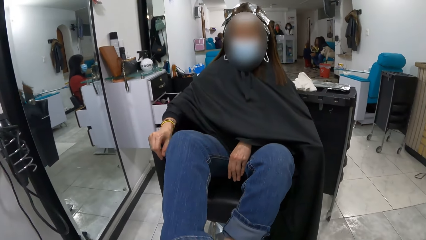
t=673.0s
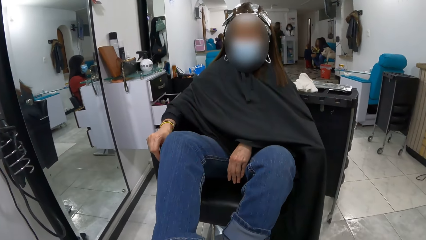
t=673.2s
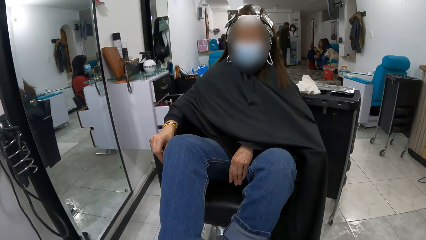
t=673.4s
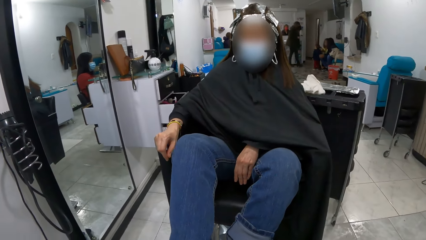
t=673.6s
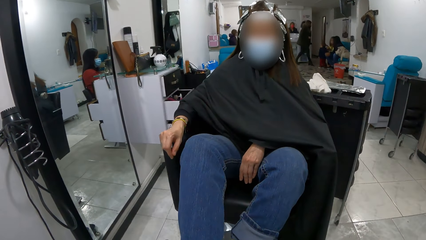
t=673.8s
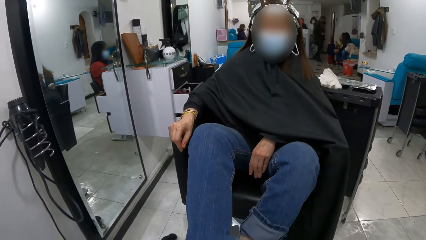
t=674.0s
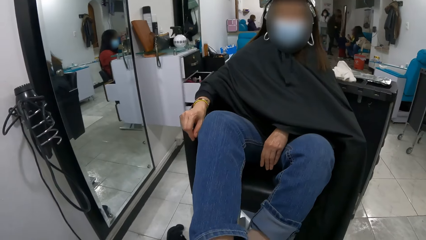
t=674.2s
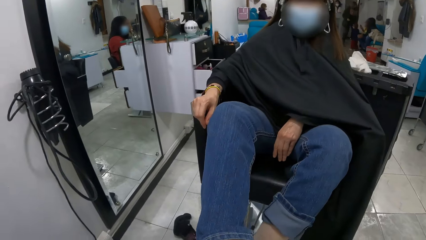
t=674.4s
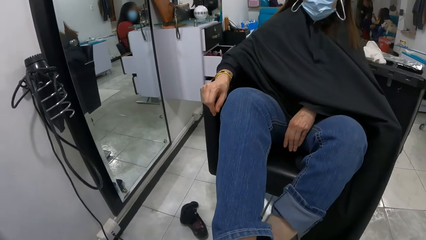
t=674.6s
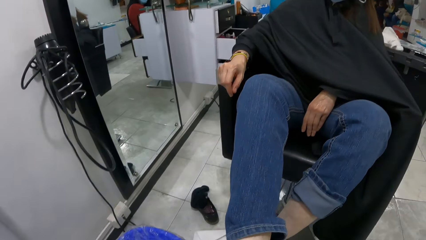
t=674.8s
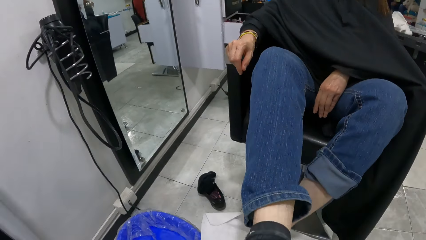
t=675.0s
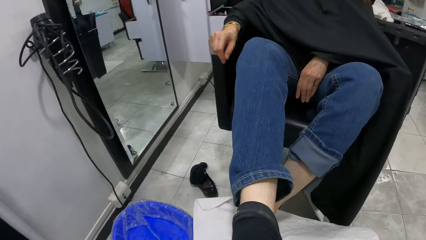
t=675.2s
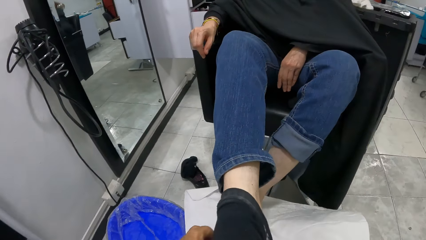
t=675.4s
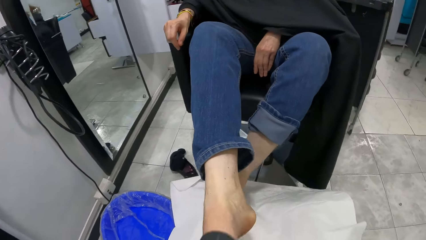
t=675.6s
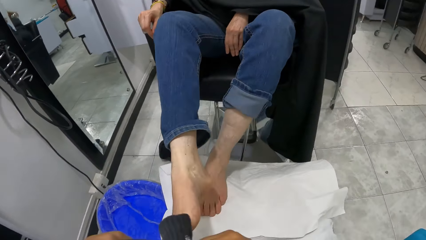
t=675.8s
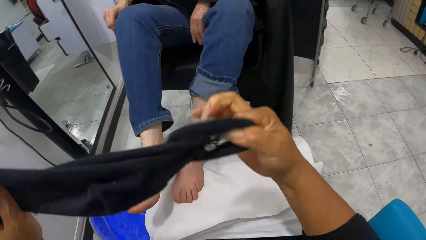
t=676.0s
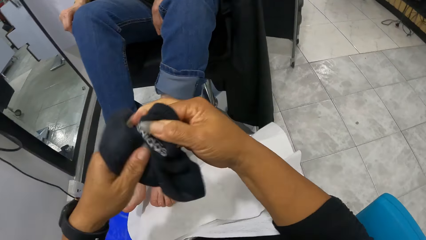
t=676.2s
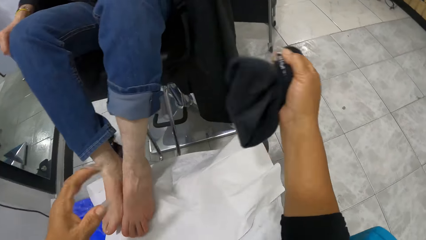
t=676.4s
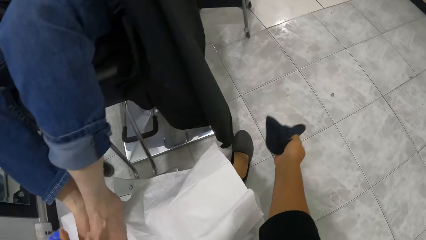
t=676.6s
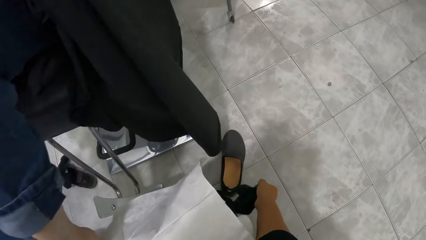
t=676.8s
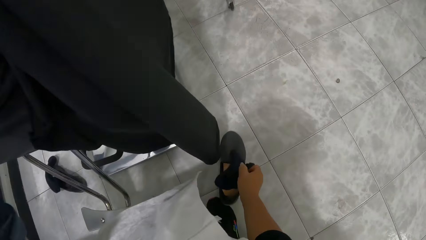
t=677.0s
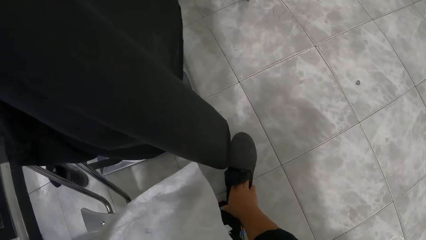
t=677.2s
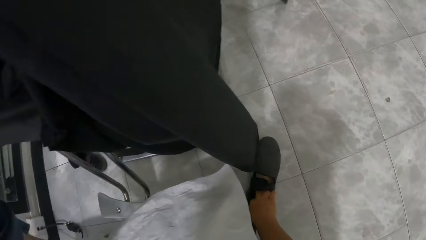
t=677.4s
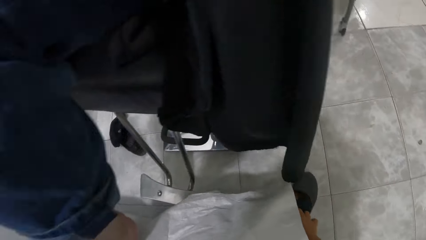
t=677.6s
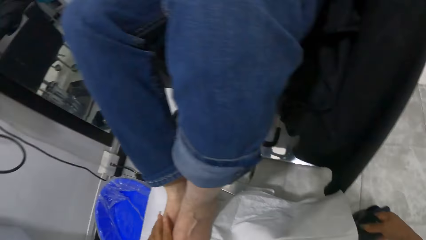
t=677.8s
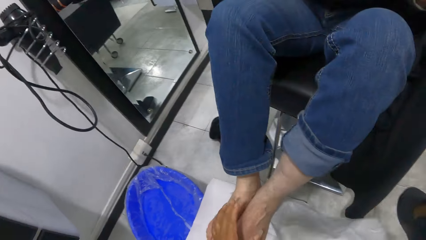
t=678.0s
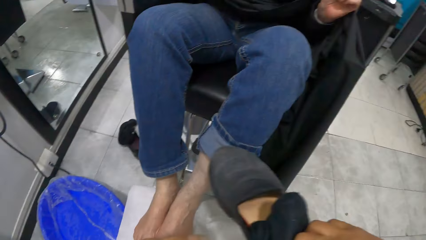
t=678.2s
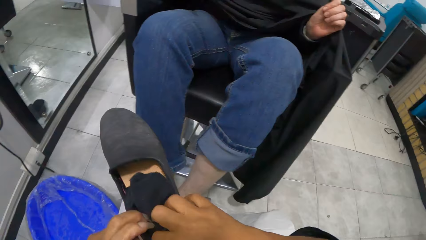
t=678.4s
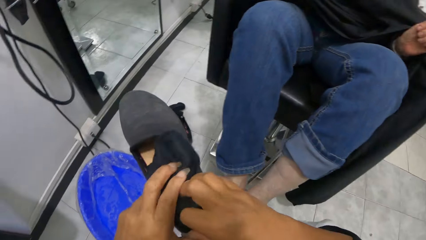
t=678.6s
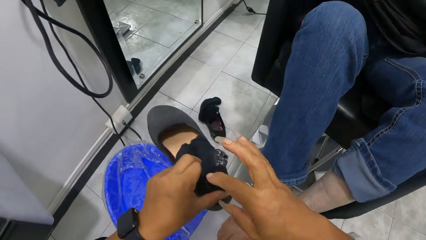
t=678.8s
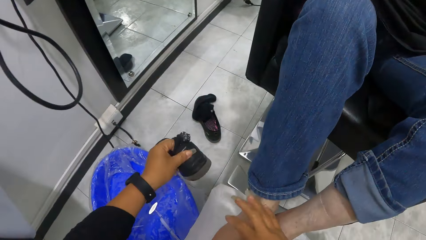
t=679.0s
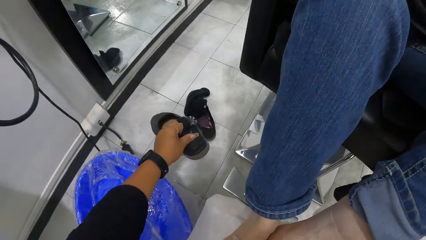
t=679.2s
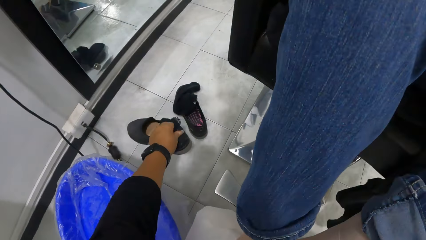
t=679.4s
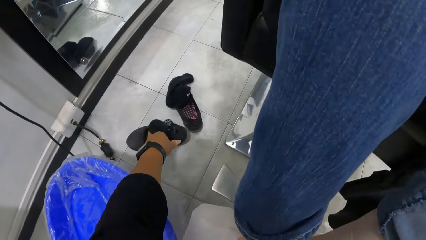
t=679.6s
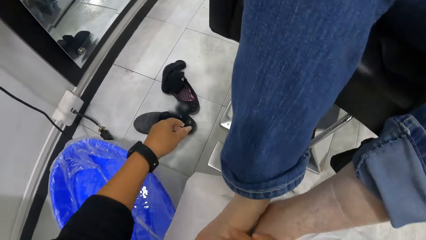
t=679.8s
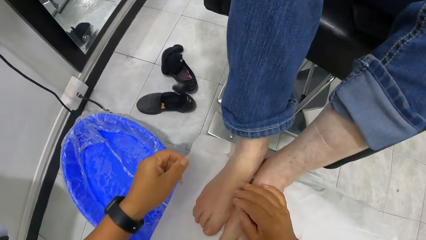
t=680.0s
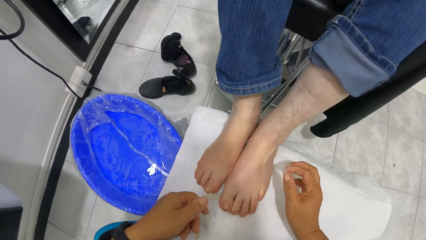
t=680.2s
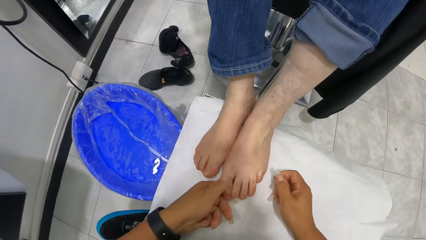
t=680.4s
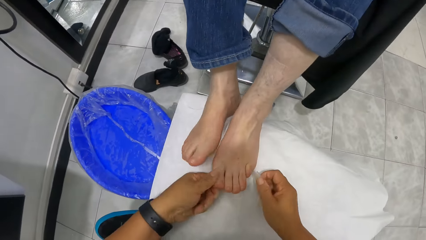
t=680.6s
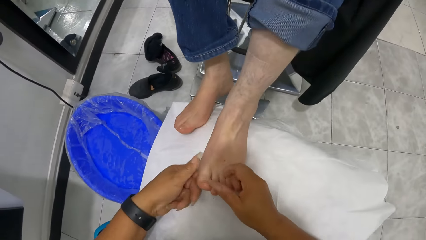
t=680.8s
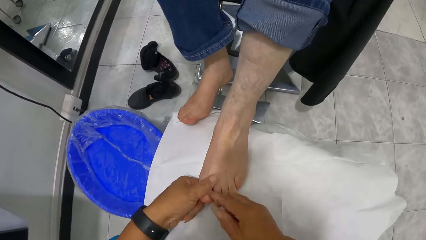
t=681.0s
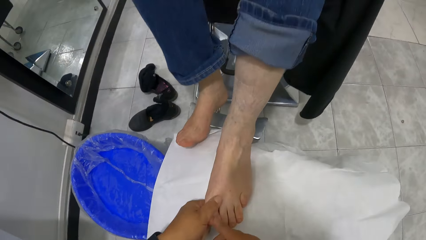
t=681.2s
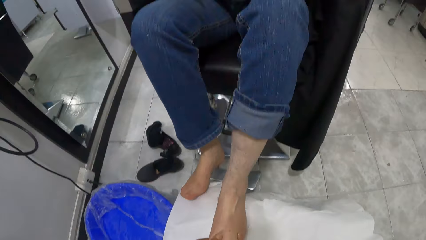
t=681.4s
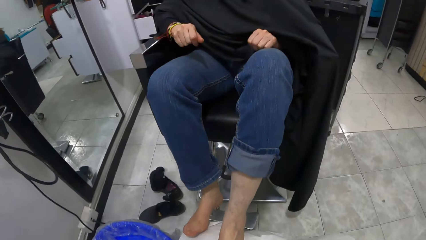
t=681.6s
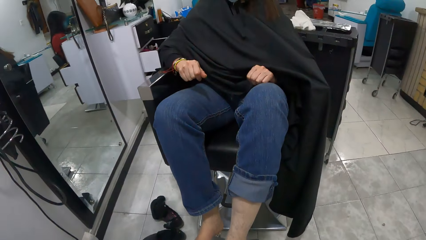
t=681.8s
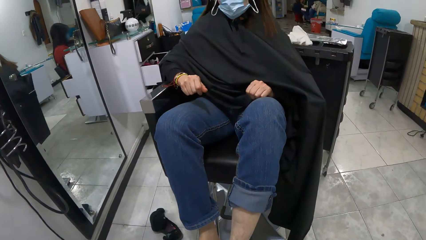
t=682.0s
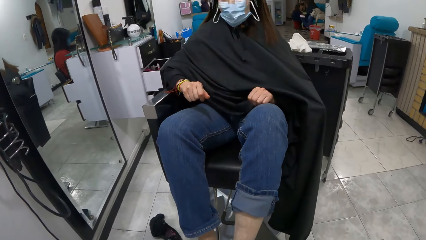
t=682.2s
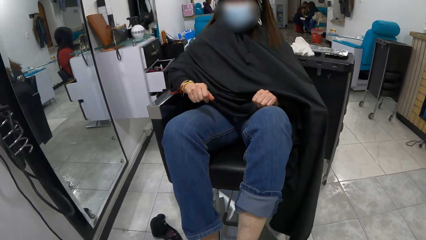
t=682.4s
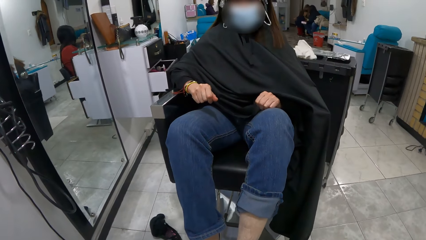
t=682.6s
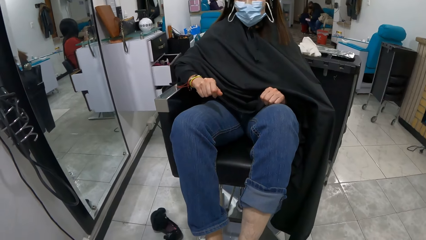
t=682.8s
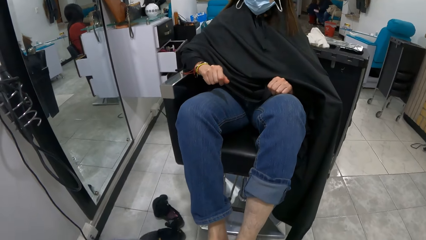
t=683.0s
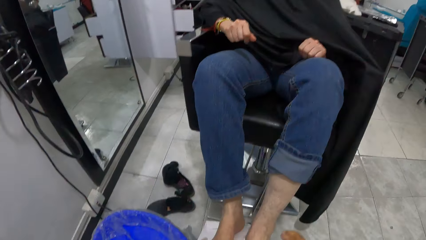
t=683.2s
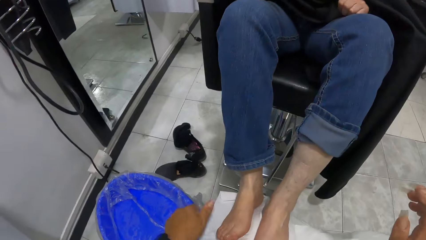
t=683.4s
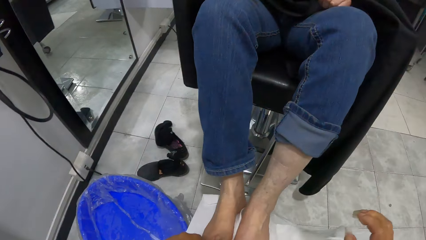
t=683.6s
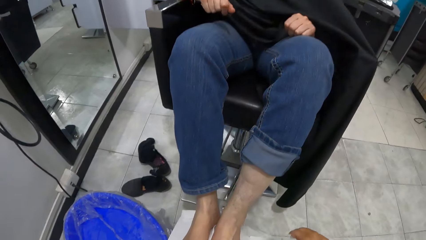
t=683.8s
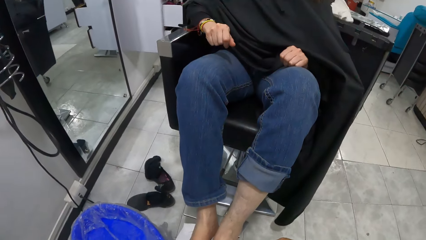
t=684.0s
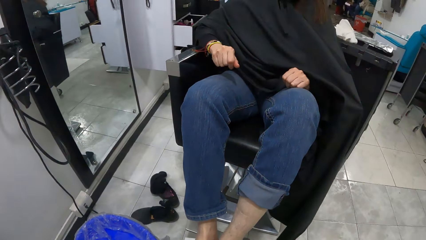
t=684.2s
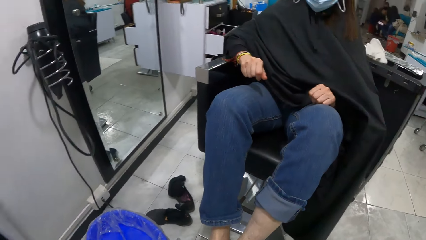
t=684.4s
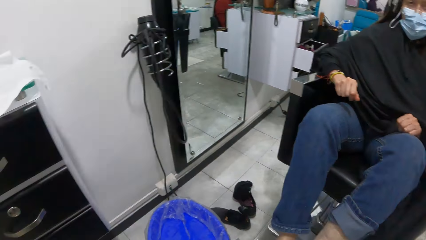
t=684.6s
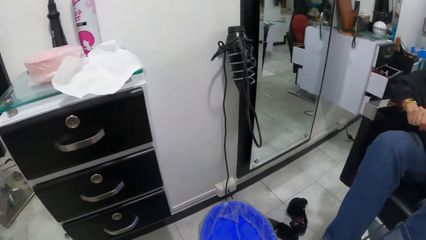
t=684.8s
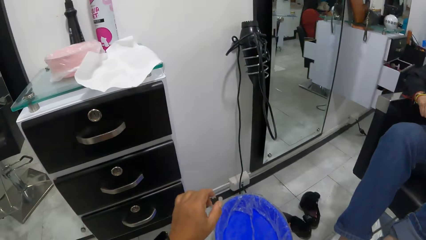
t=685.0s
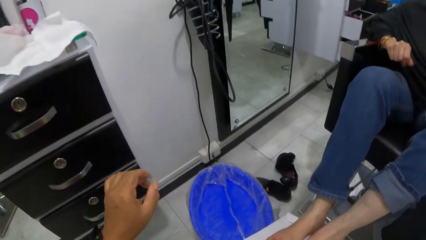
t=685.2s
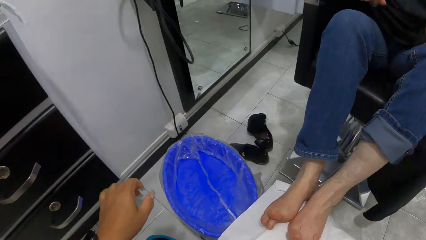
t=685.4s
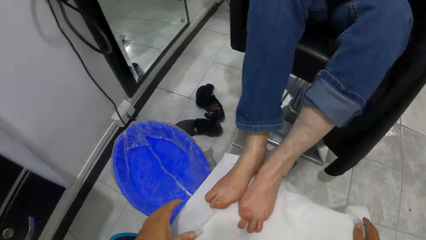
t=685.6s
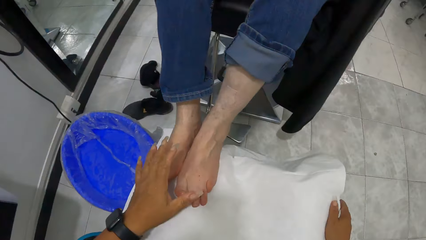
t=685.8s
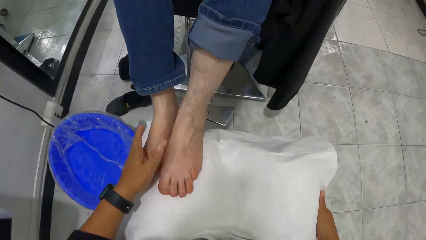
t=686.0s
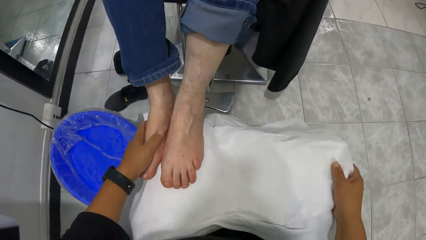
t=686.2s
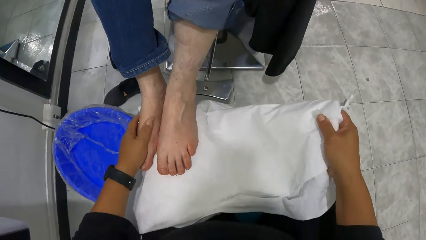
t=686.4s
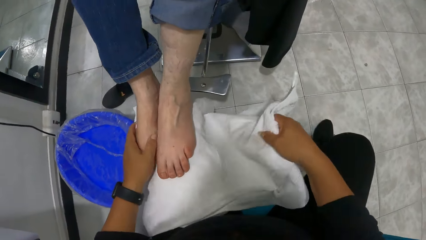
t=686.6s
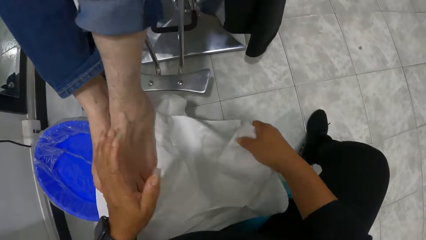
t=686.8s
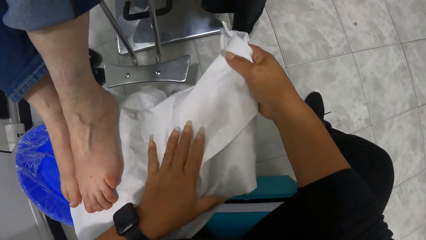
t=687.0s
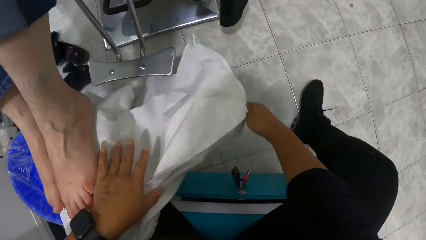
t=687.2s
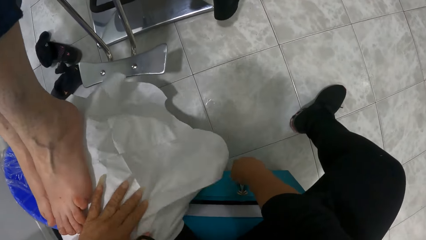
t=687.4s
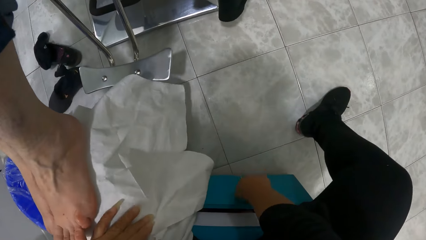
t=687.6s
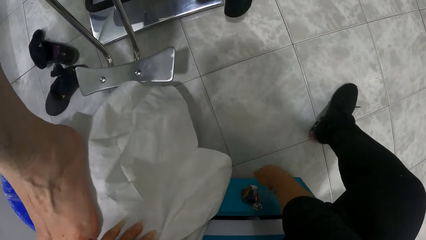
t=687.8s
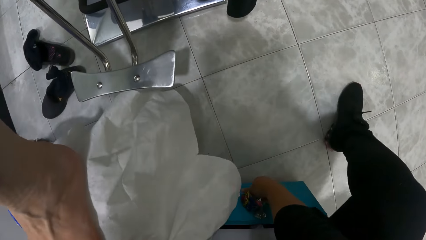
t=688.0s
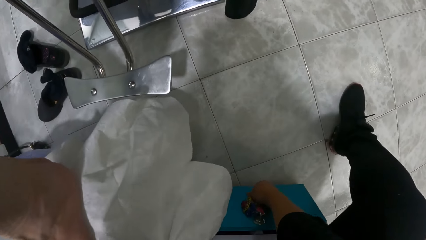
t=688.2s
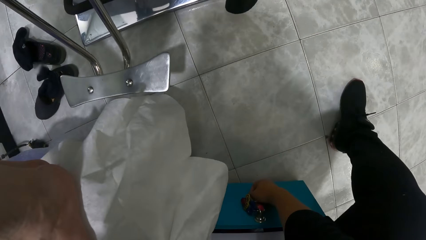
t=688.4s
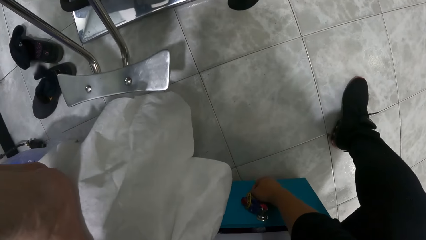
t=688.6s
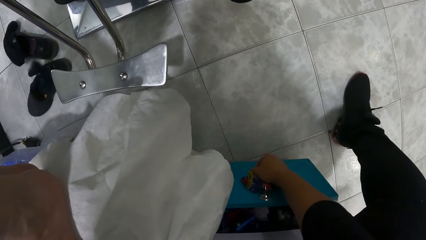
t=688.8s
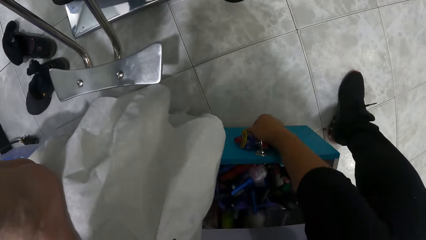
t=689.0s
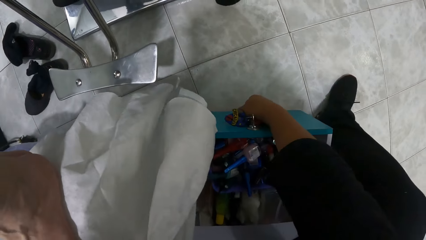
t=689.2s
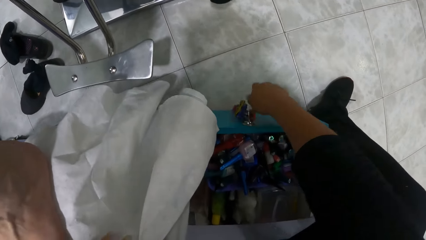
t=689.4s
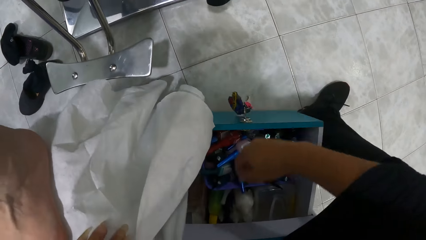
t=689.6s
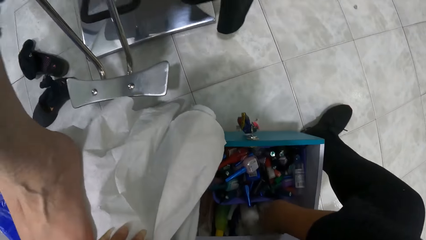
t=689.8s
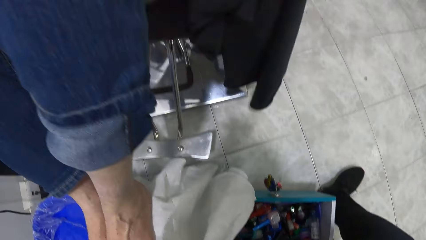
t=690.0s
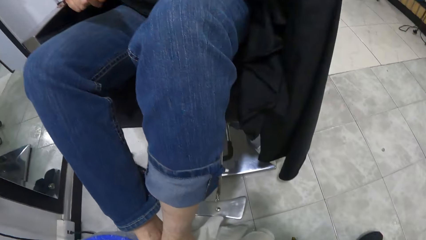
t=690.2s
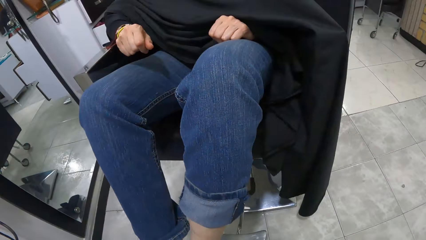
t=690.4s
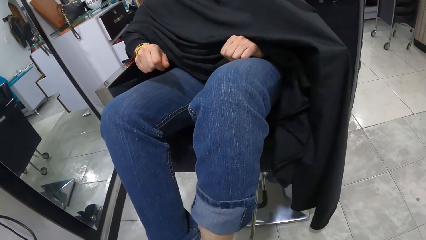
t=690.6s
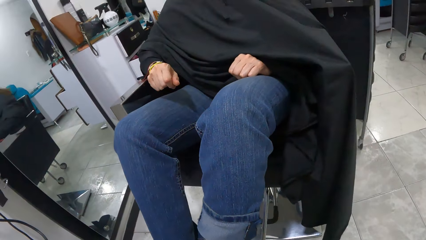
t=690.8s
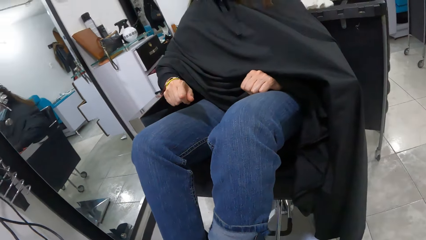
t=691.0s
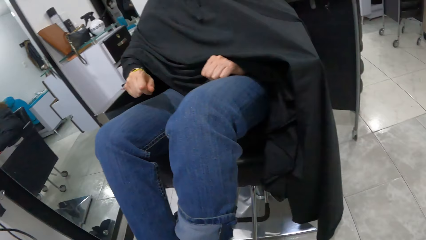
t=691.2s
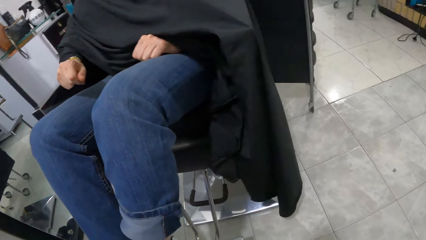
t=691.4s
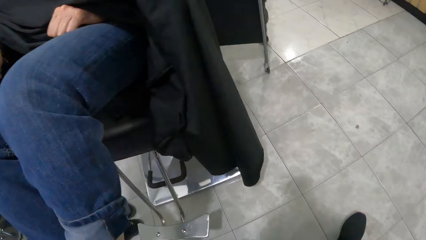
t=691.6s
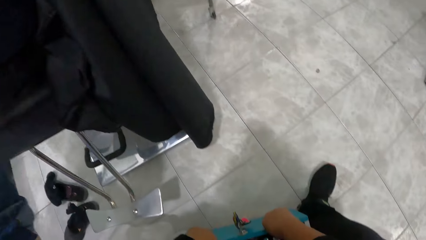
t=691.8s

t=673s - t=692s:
The camera wearer stretches the sock with both hands. She takes the sock from her left hand with her right hand. She puts the sock in her right hand into the shoe on the floor. She picks up the shoe from the floor with her right hand. She takes the shoe from her right hand with her left hand. She drops the shoe in her left hand on the floor. She holds the woman's right leg with her left hand. She touches the woman's right leg with her right hand. She holds the woman's nails. She holds the woman's right leg with her left hand. She looks around. She places her left hand on the woman's right leg. She picks up the white cloth from her legs with her right hand. She places her left hand on the white cloth on her leg. She drops the white cloth in her right hand on her left leg. She touches a bunch of keys on the drawer of the chair with her right hand. She pulls the drawer of the chair with her right hand. She puts her right hand into the drawer of the chair. She looks around.
